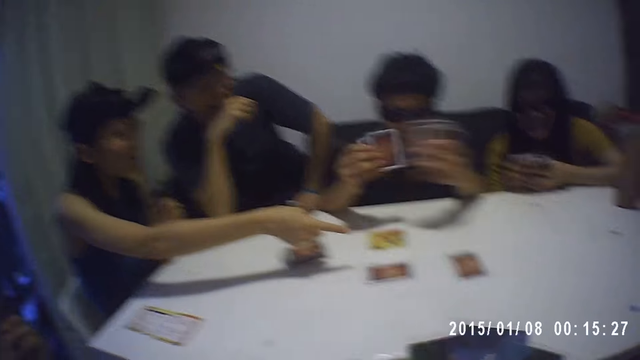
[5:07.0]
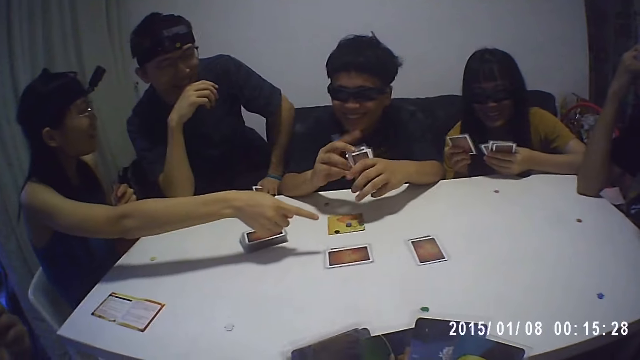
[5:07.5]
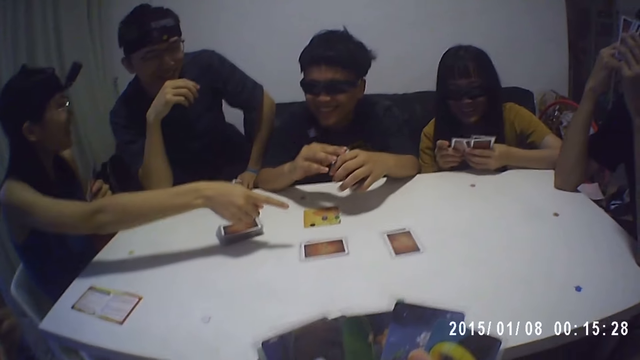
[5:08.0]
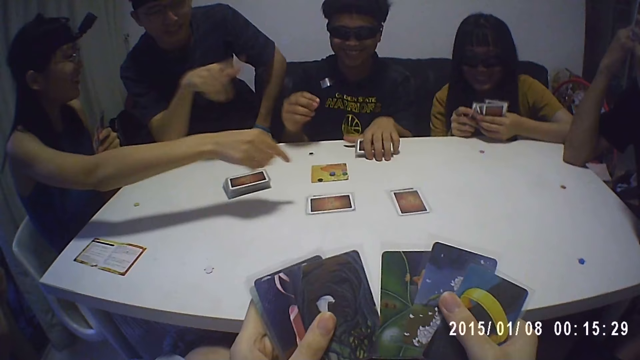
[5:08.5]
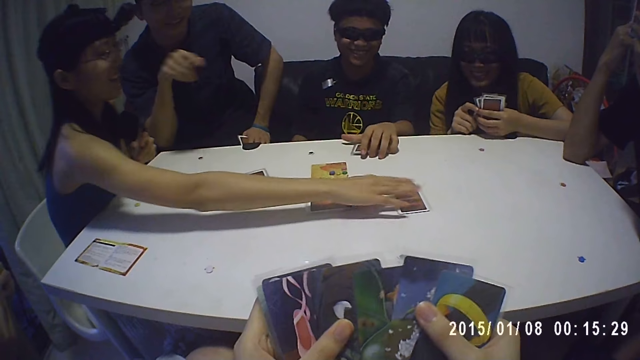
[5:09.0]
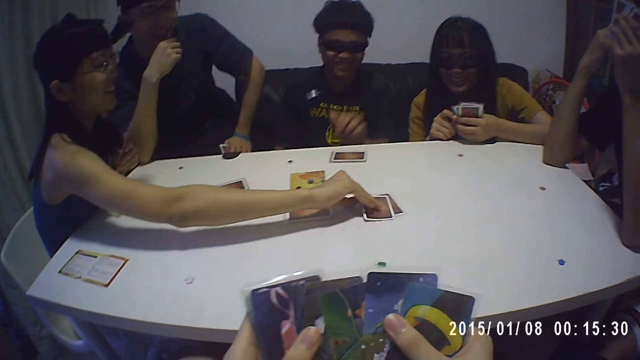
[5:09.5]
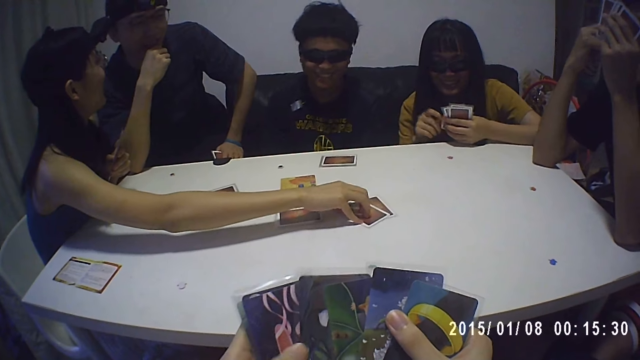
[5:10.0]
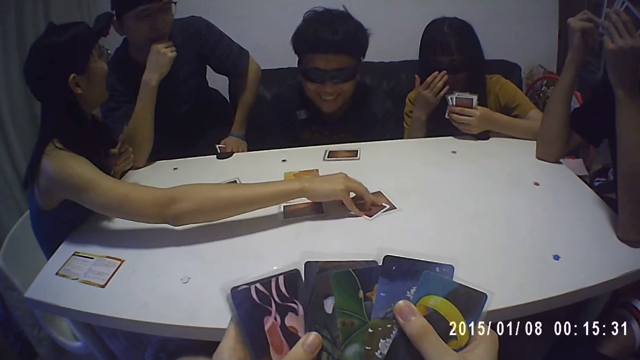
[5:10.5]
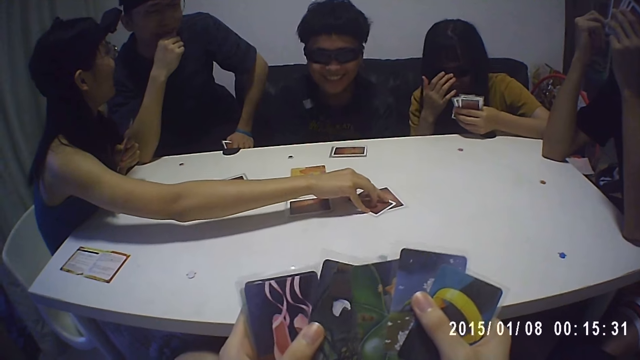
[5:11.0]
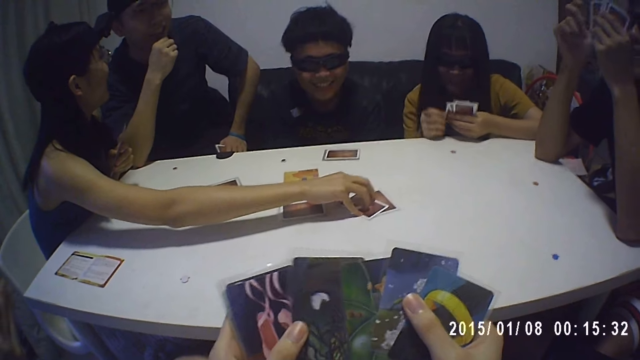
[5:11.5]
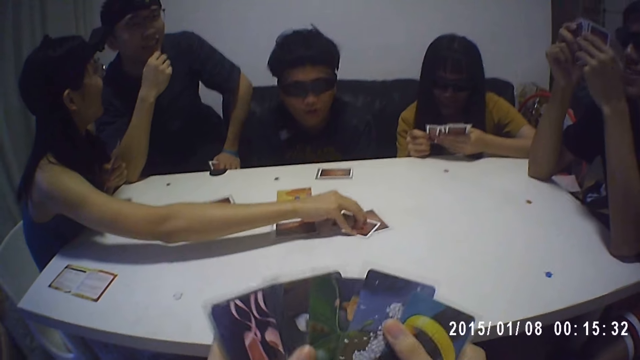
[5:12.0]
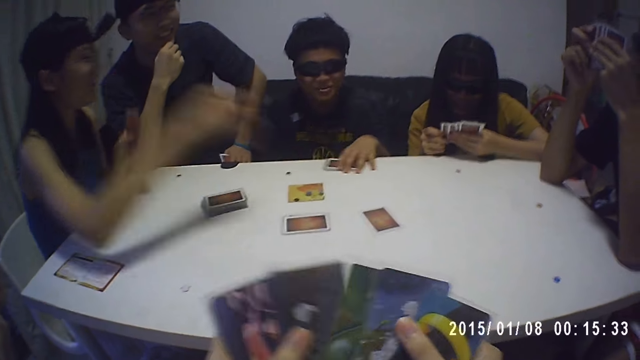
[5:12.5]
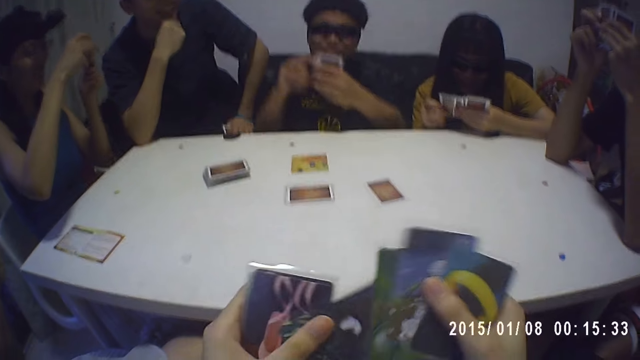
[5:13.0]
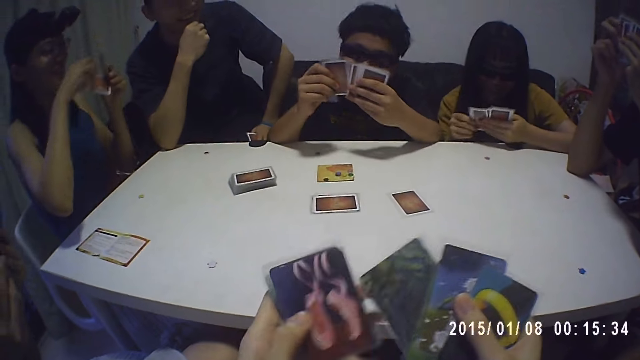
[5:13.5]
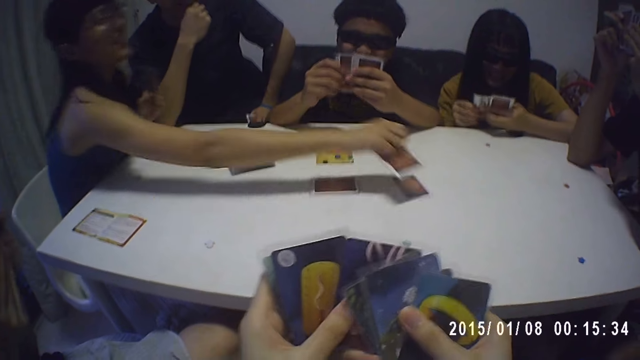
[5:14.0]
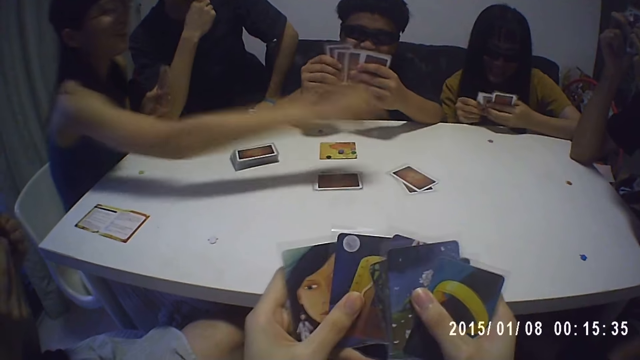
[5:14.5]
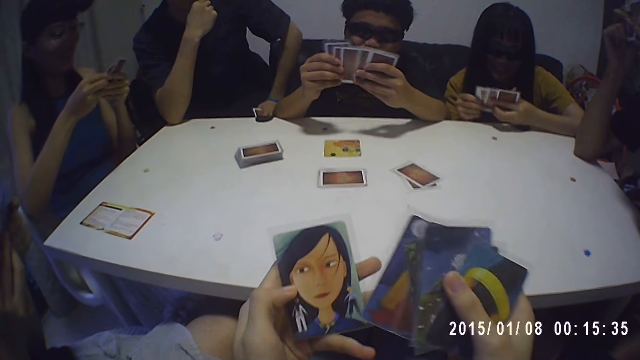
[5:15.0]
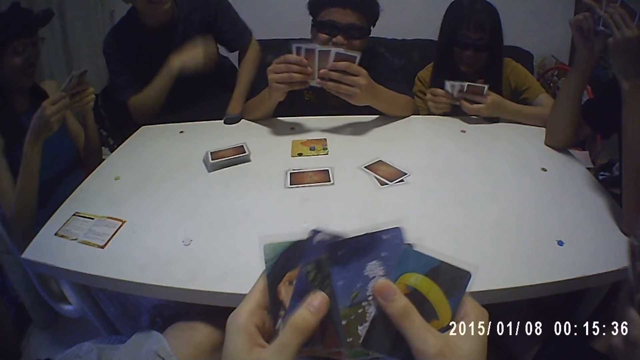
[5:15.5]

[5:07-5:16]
The camera wearer looks in front. They split cards with both hands.

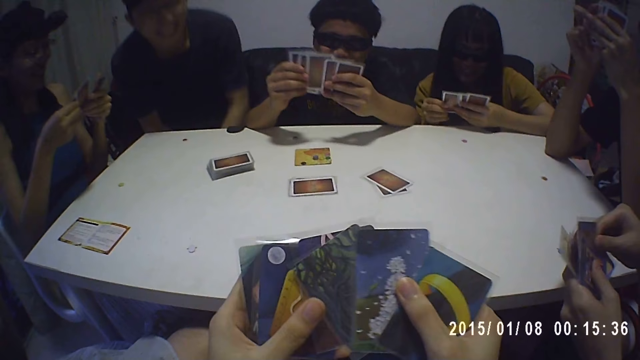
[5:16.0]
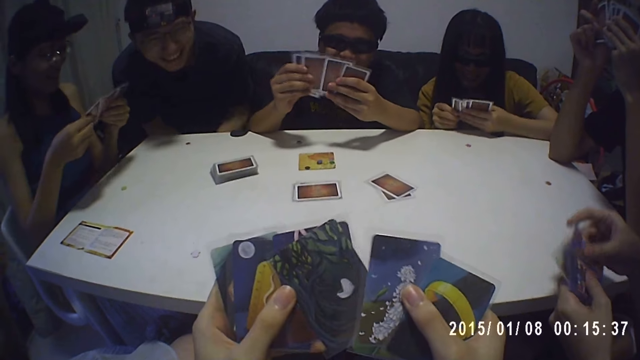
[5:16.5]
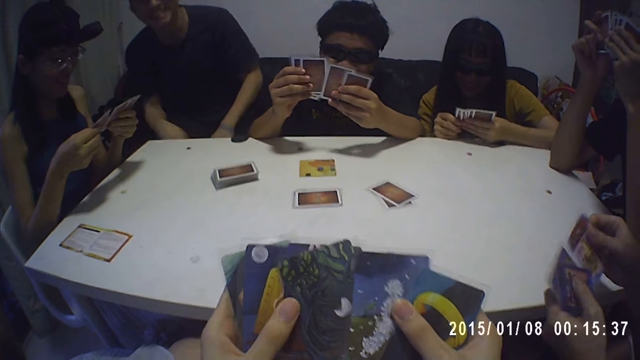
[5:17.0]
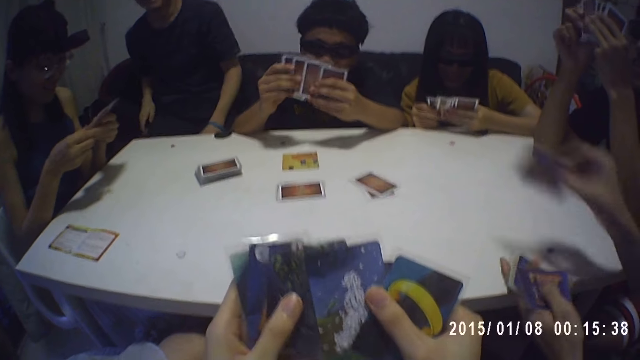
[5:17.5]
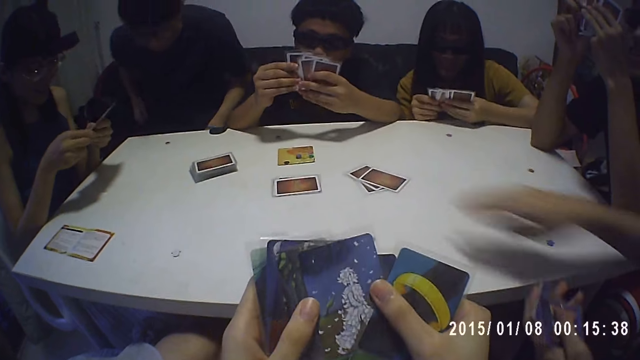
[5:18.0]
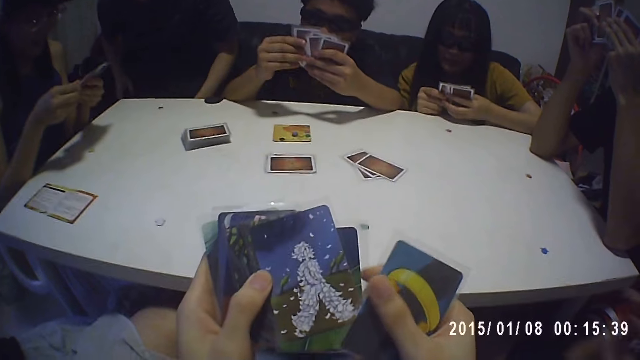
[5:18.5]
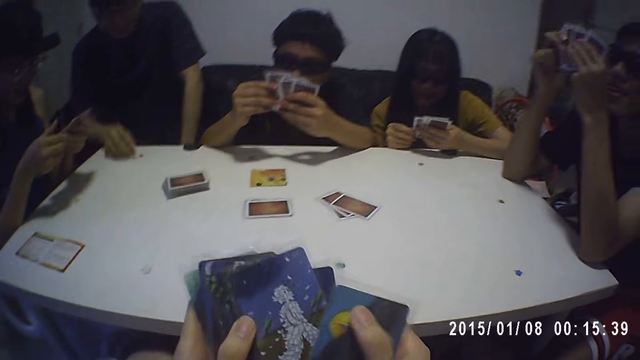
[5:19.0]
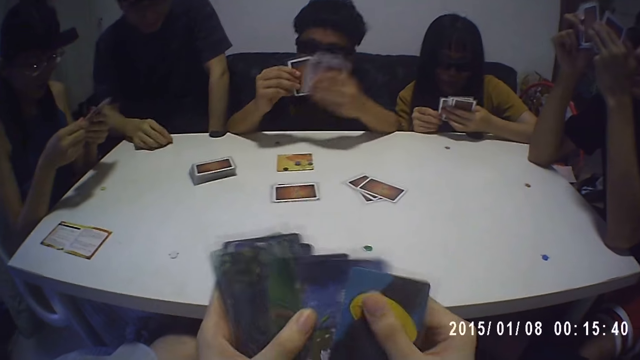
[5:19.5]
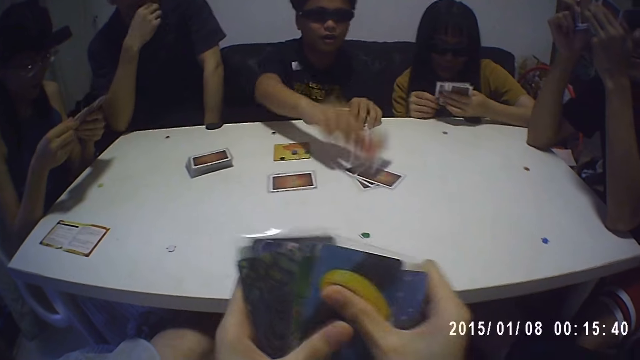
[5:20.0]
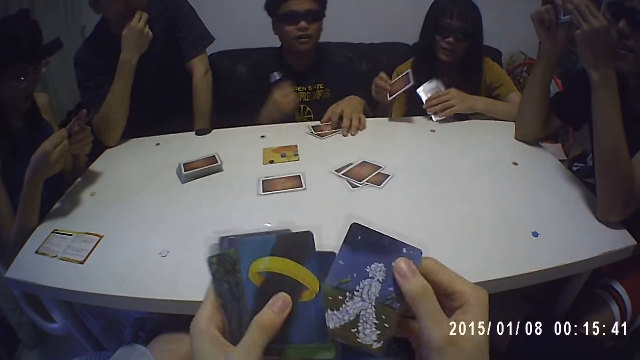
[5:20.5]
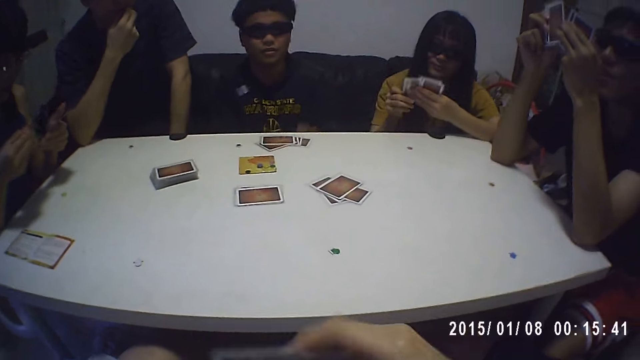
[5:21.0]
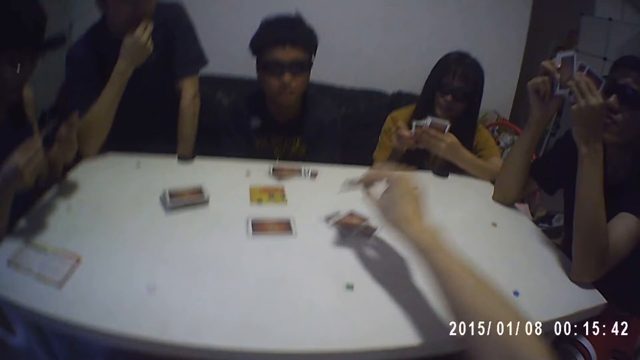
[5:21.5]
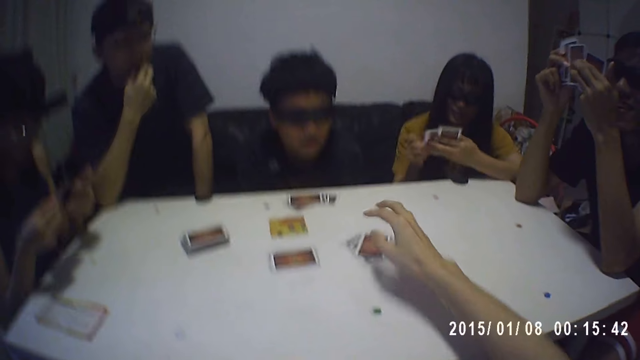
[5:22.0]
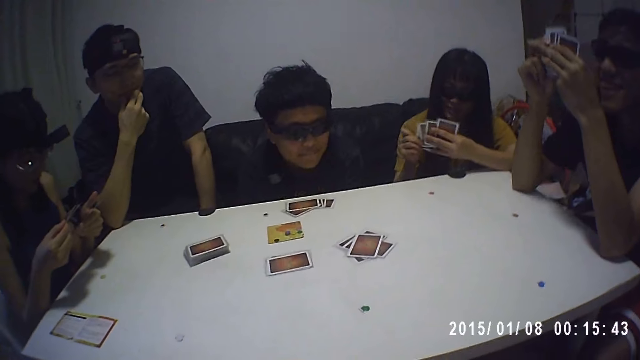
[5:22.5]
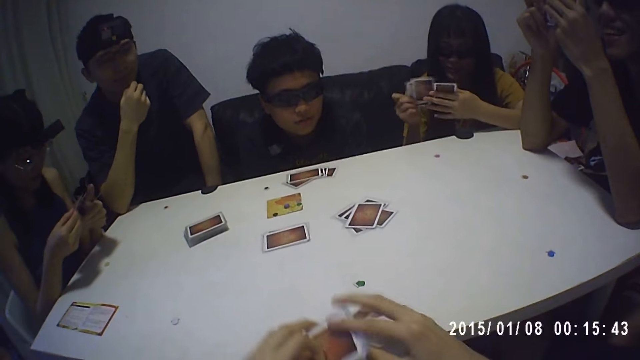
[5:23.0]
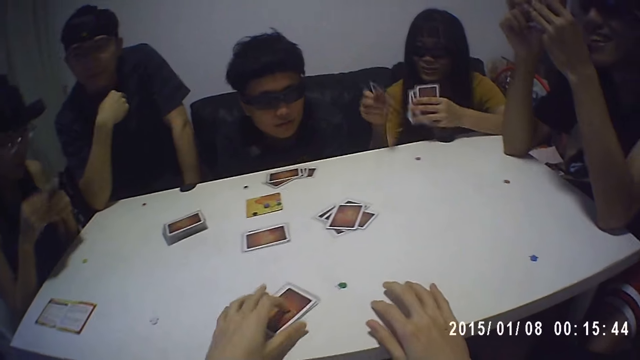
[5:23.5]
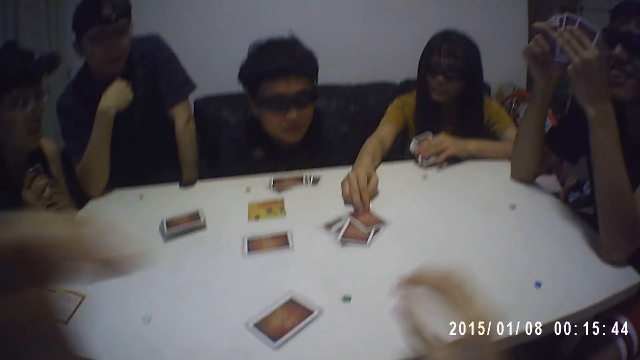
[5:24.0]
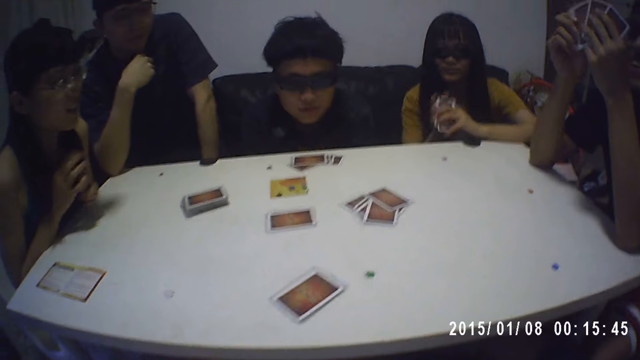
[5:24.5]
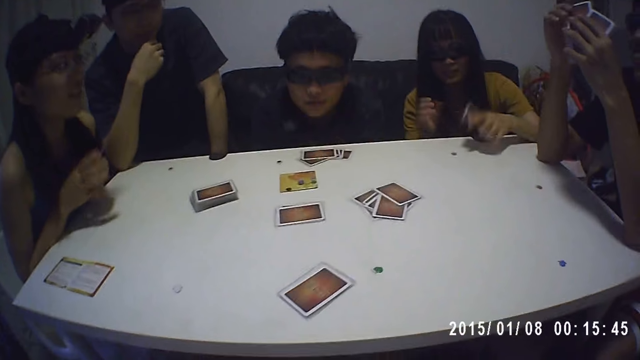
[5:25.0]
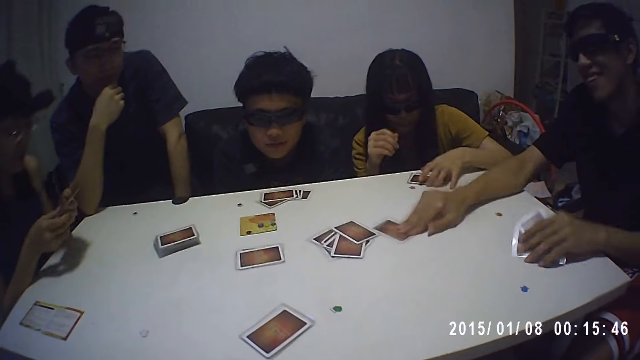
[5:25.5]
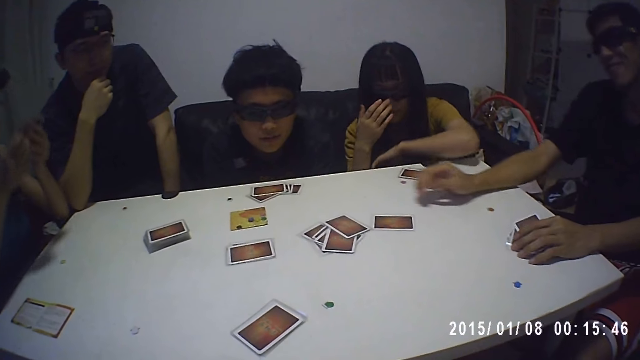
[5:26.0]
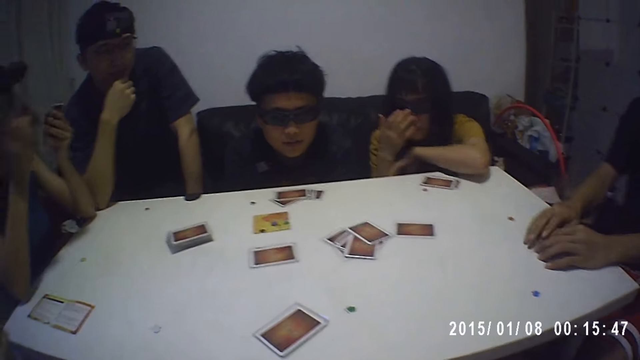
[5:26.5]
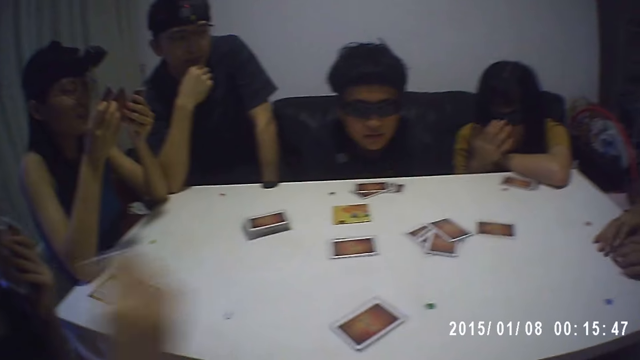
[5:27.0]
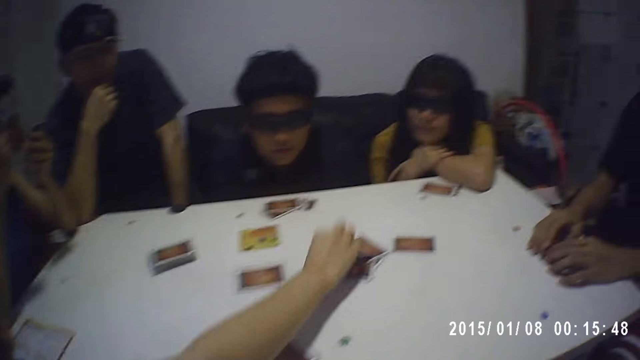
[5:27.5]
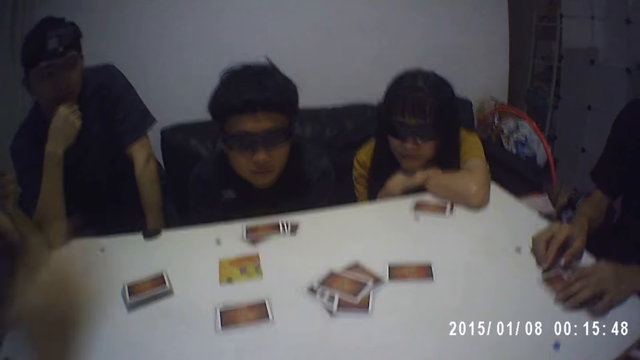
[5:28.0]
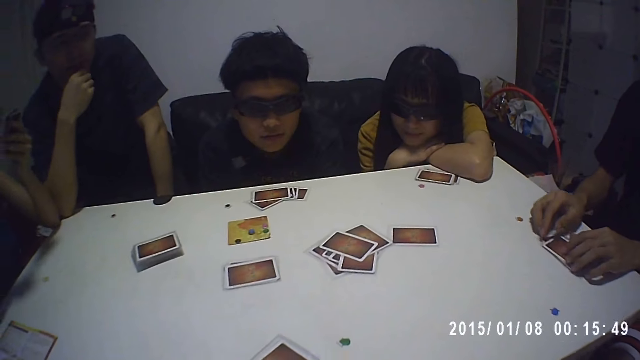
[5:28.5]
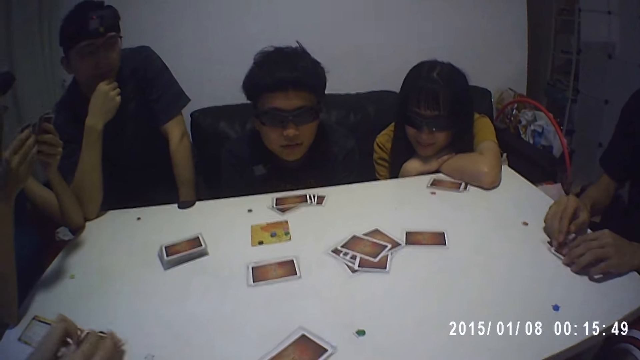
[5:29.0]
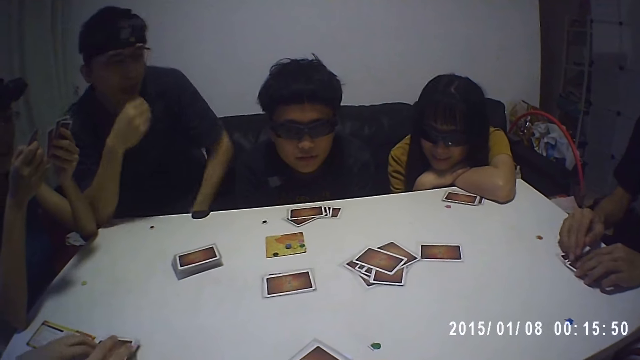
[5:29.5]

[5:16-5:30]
The camera wearer looks at the cards. They place the cards on the table with the right hand. They place another card on the table with the left hand. They raise a hand. They look in front.
